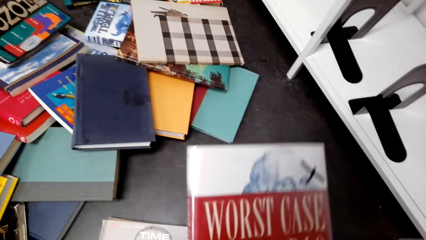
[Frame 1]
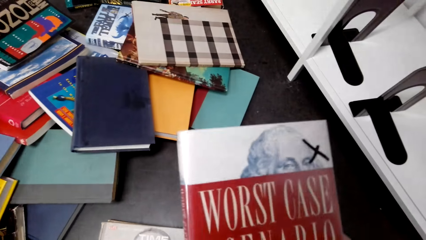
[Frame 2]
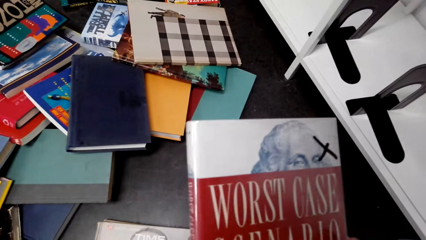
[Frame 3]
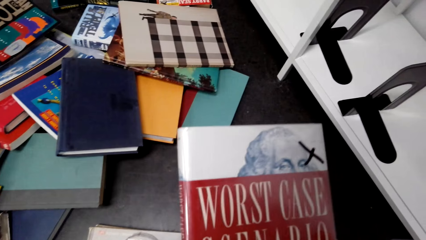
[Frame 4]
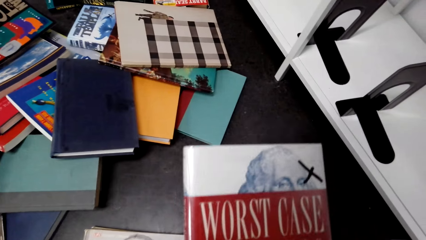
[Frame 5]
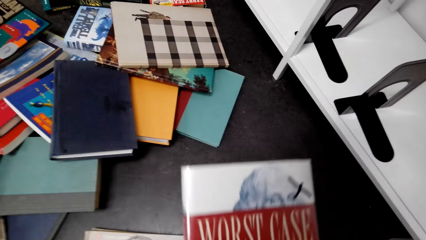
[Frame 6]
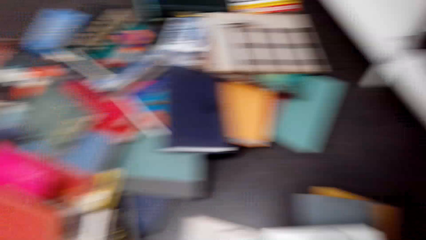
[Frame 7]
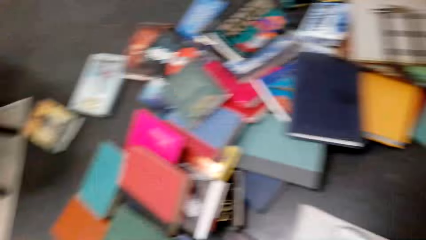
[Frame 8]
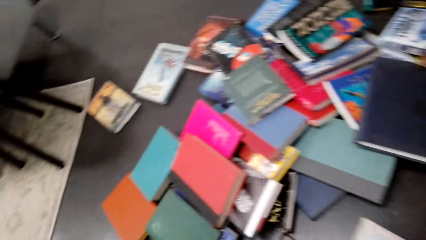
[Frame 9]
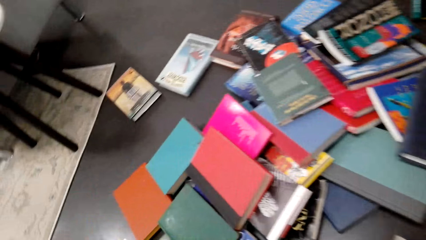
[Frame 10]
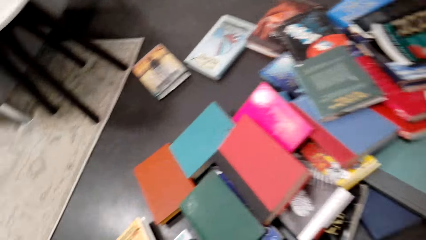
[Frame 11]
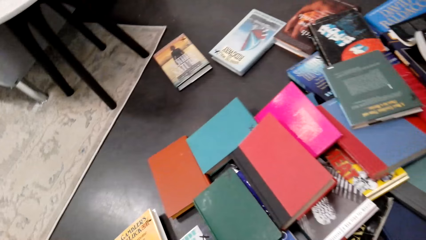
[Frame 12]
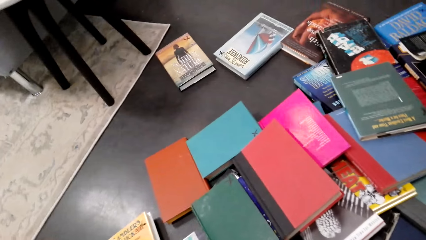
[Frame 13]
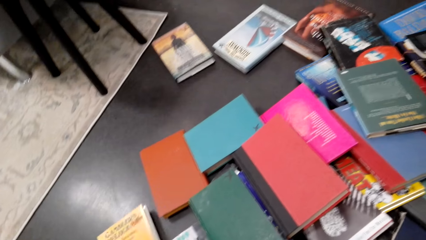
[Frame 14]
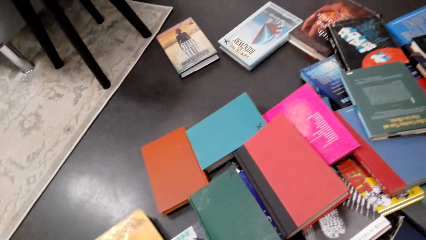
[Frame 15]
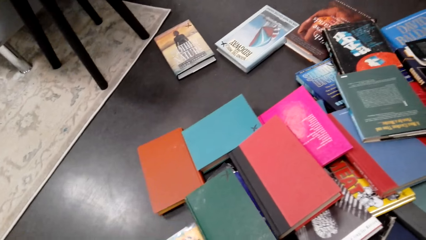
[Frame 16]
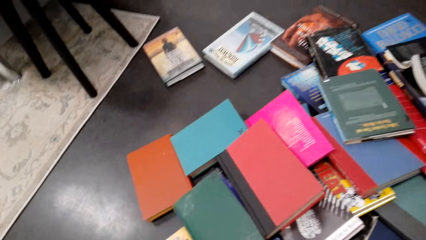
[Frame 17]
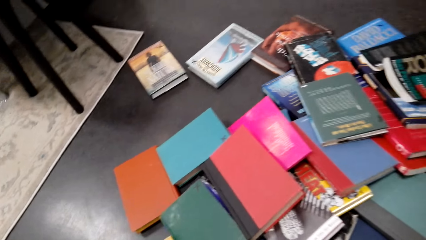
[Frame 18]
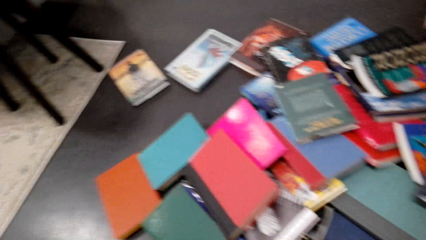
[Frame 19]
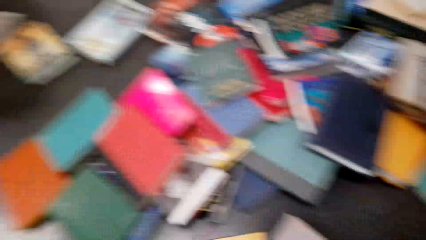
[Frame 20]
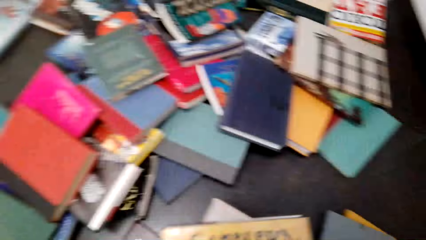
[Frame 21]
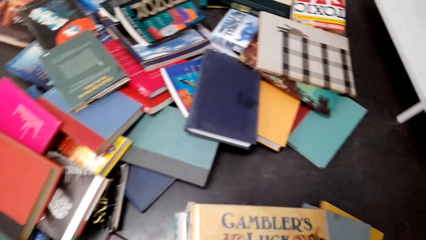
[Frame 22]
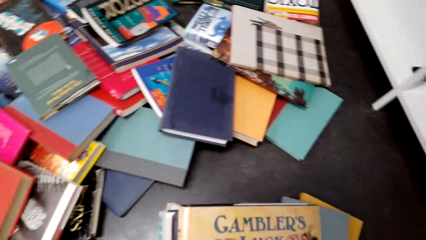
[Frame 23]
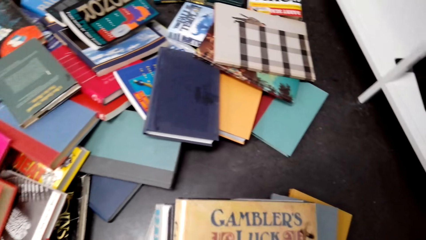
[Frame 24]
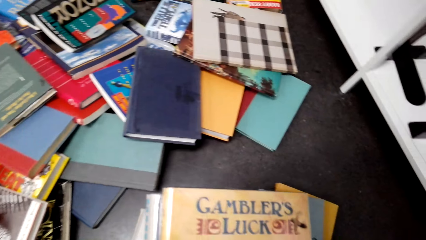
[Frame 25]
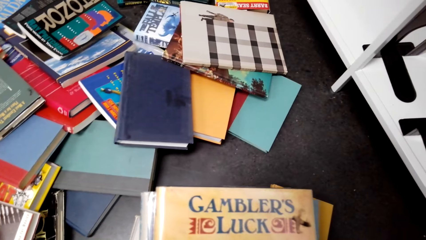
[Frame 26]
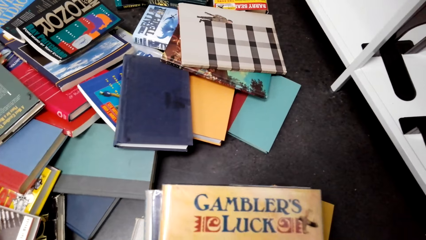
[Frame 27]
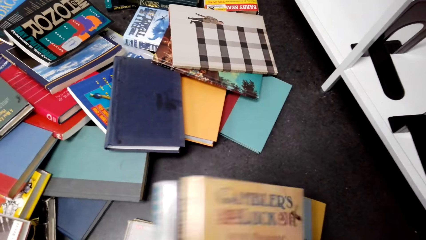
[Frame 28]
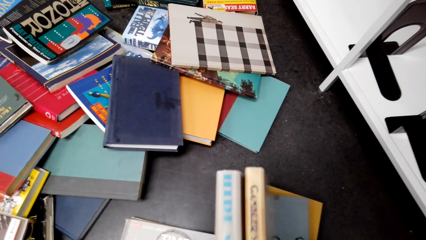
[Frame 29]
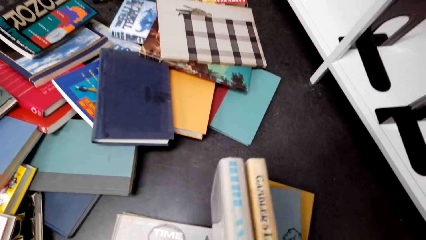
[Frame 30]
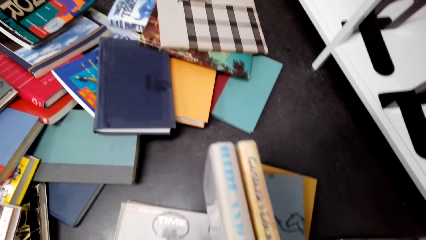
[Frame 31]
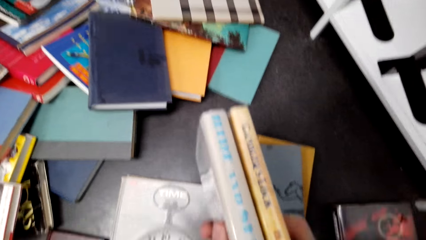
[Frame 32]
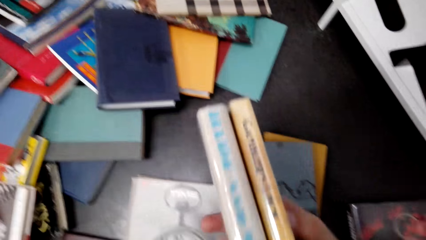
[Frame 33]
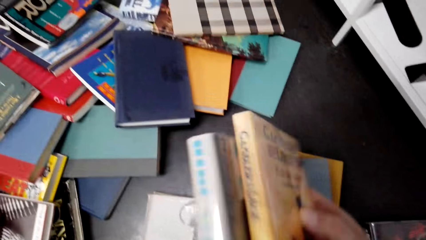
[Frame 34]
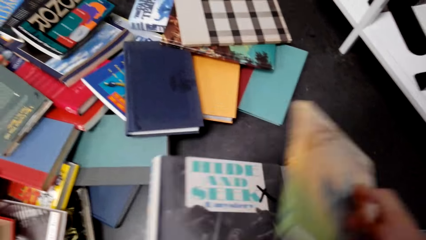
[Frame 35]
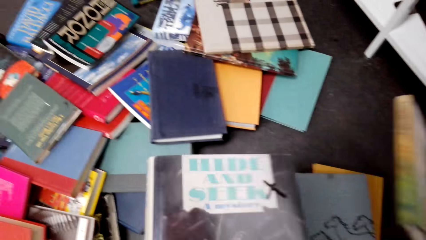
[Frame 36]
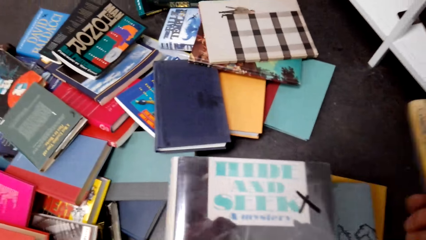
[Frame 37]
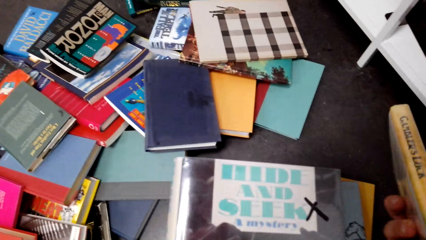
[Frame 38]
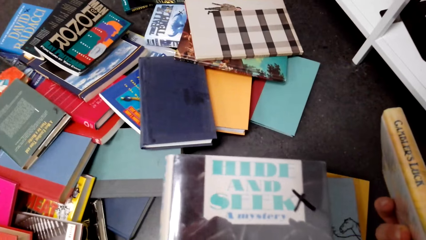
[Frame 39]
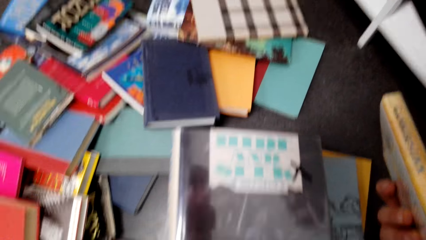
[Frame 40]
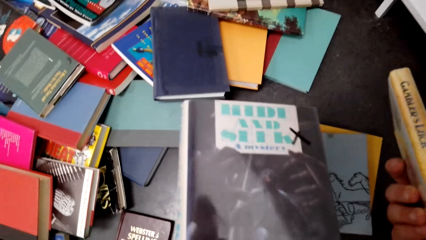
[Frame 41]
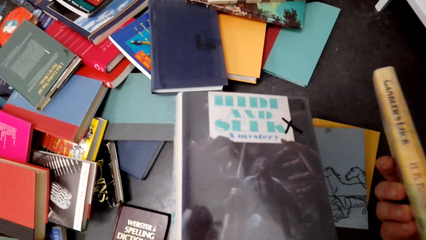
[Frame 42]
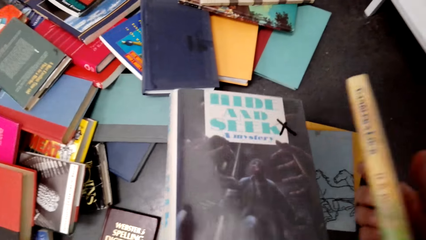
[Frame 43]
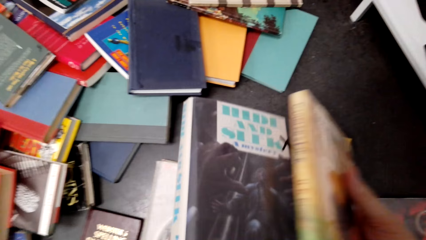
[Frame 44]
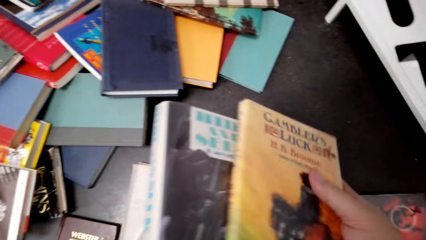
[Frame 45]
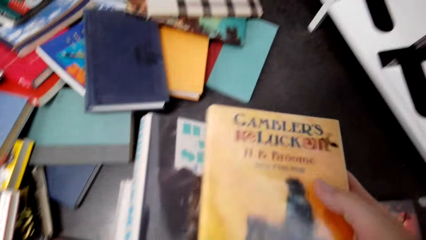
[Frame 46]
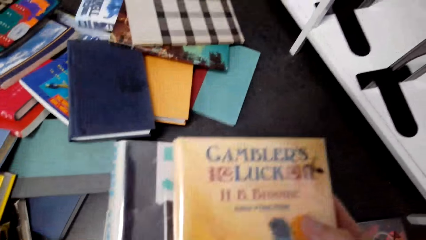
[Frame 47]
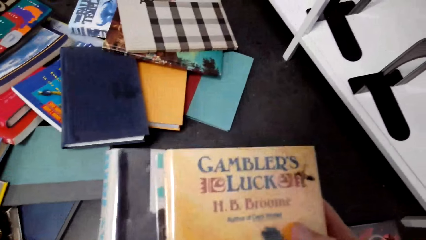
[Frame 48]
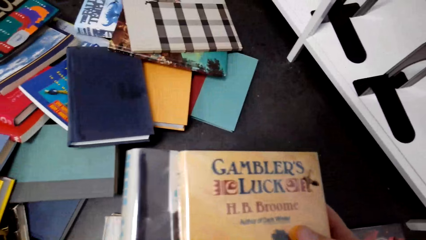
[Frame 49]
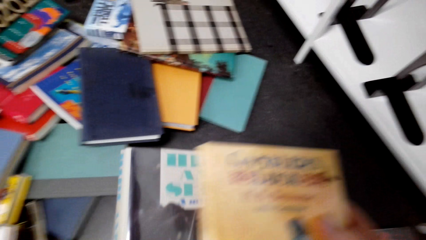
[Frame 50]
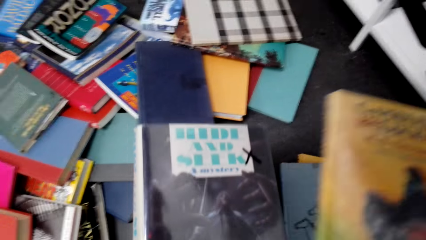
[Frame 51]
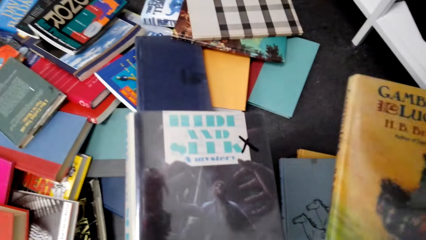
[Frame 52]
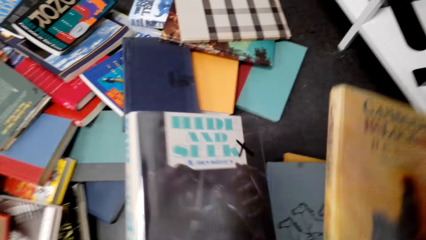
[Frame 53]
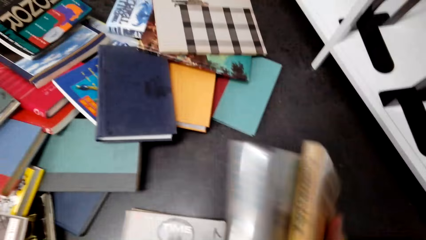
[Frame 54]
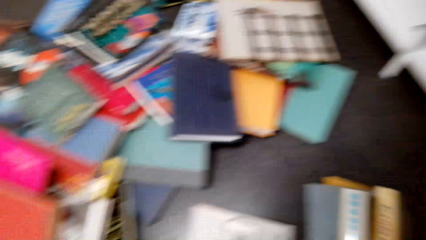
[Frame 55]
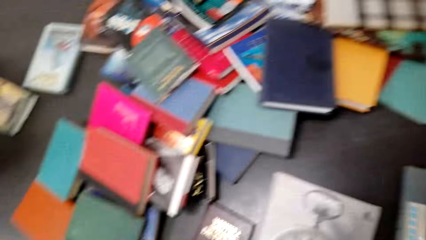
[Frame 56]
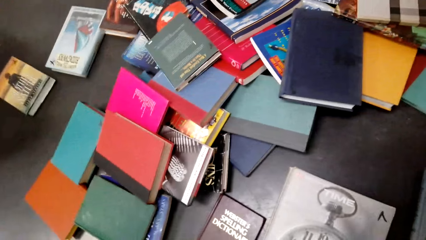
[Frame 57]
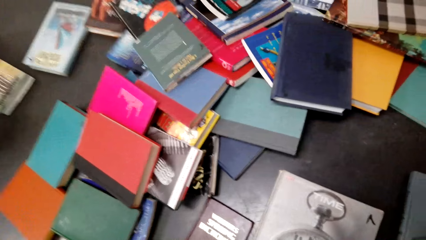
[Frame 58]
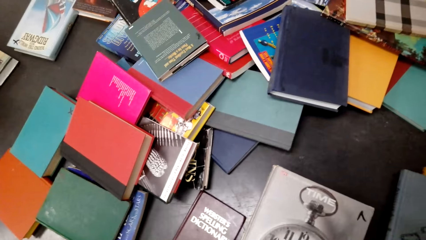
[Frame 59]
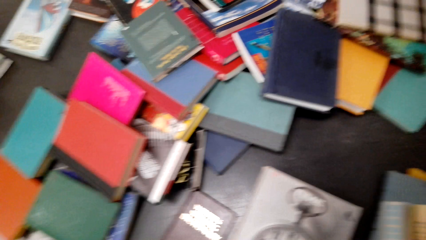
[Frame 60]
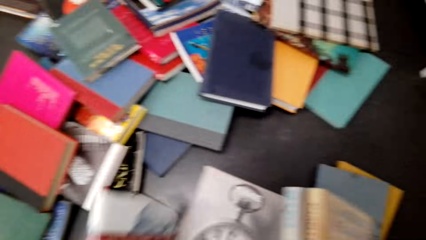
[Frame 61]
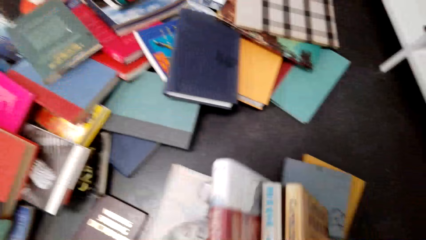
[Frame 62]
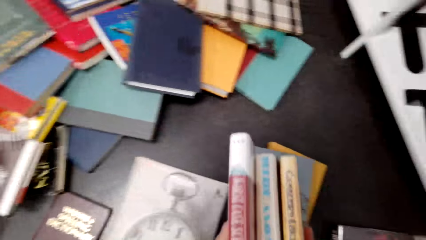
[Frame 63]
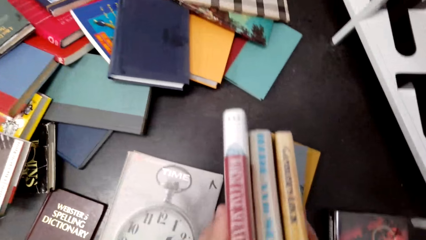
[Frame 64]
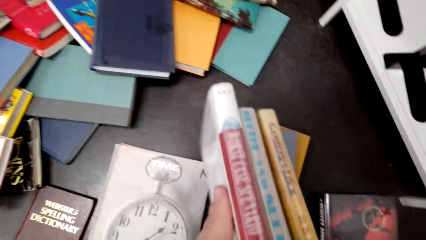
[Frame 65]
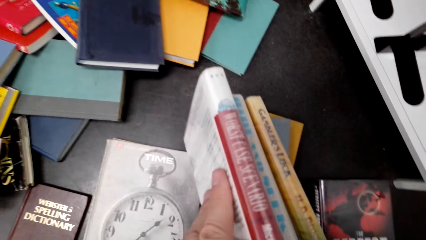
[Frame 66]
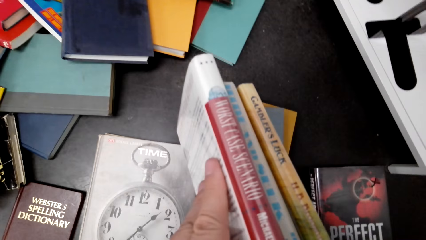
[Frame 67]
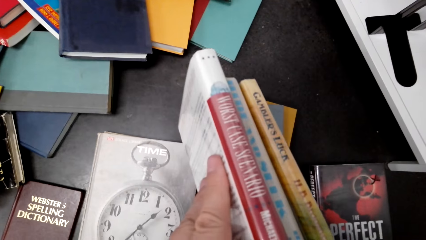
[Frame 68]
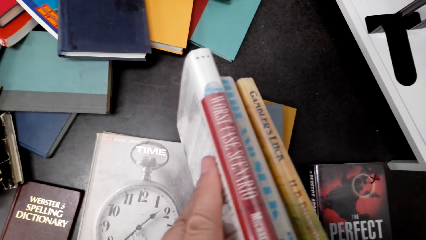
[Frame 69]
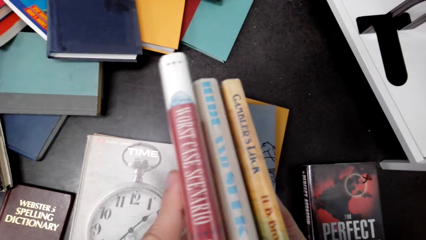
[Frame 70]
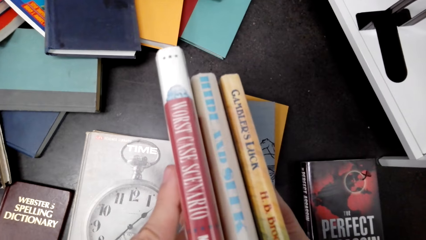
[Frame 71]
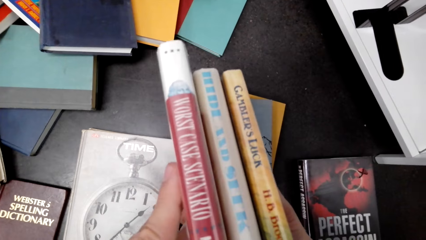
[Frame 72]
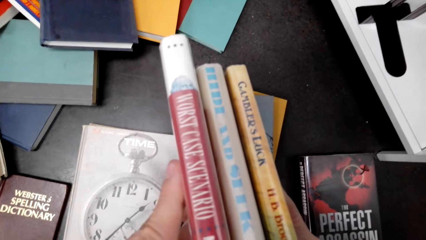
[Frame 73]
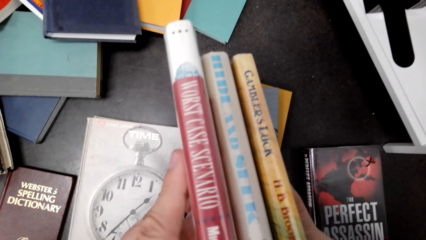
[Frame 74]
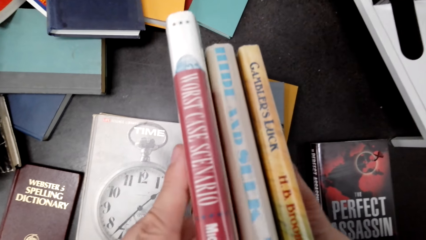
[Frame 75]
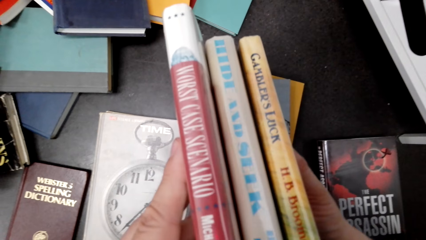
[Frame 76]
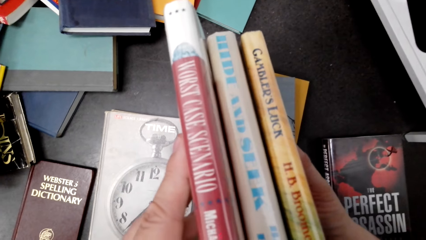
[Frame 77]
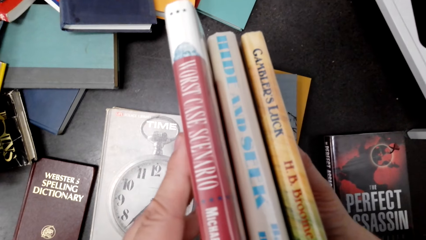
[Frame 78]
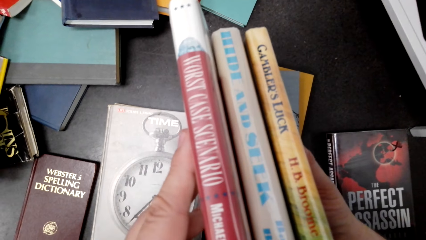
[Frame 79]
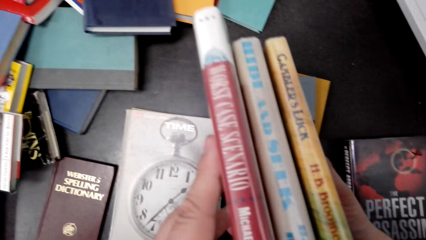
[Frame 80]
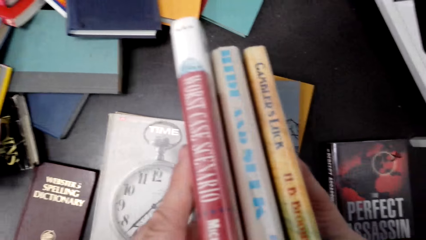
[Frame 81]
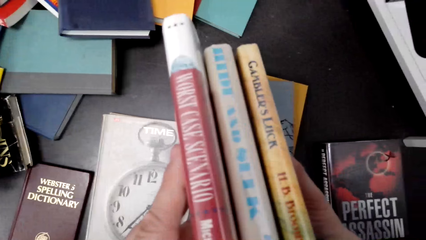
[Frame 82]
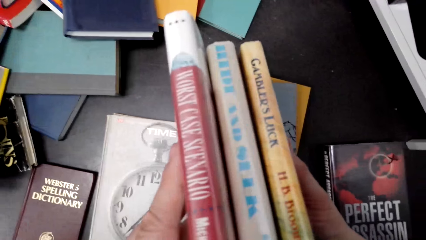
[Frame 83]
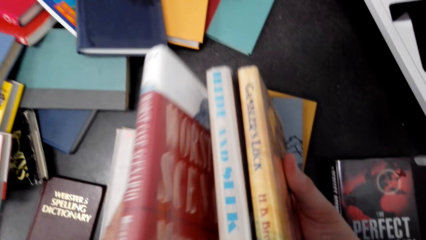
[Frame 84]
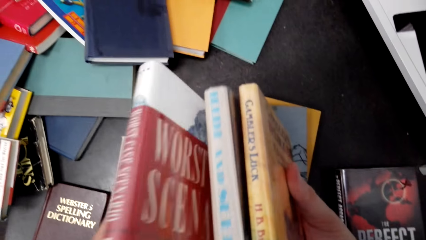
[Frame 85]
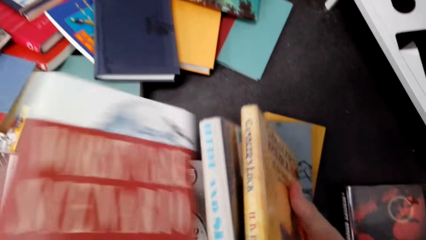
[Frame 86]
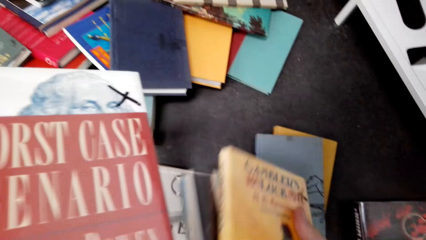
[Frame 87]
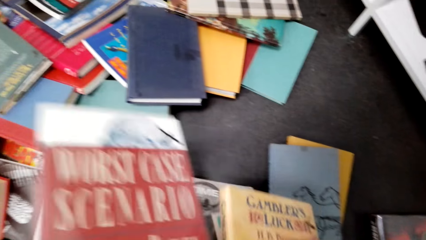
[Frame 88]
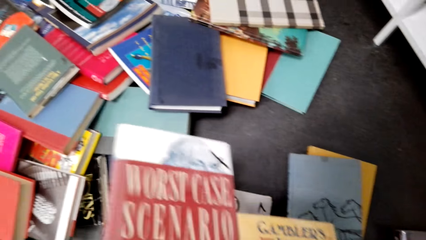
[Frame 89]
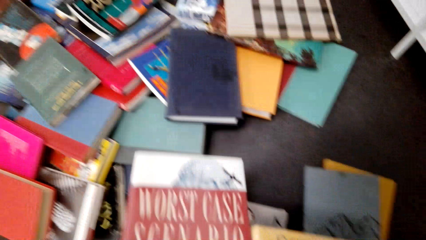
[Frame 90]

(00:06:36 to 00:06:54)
The camera wearer picks up a book. They pick up the book from the floor. They pick up books. They hold the books. They pick up the books.
